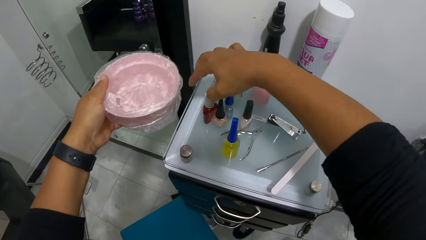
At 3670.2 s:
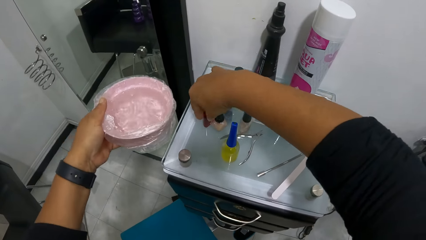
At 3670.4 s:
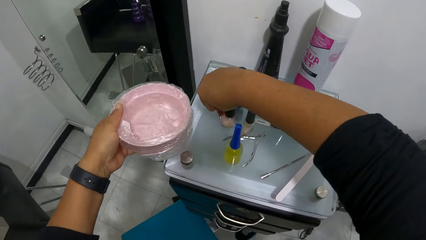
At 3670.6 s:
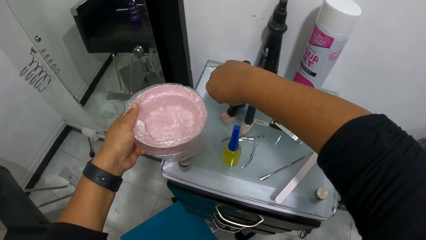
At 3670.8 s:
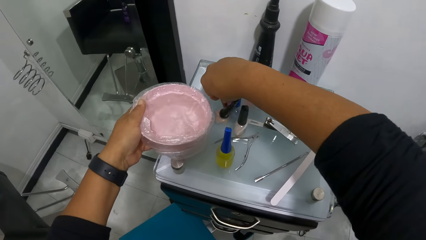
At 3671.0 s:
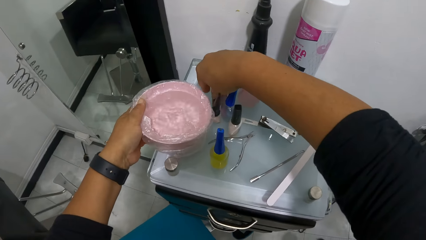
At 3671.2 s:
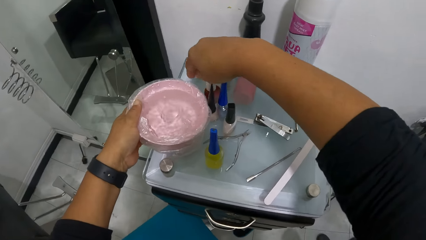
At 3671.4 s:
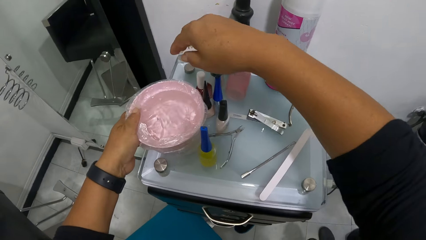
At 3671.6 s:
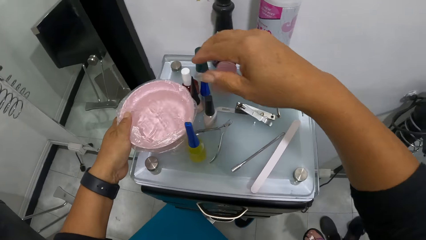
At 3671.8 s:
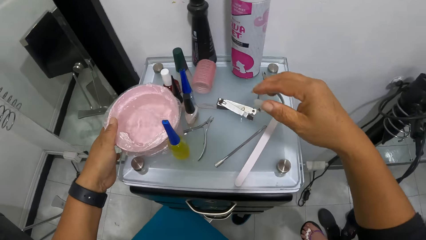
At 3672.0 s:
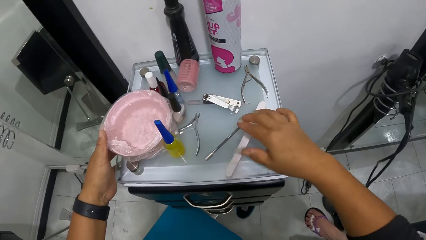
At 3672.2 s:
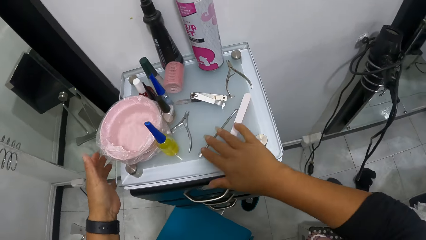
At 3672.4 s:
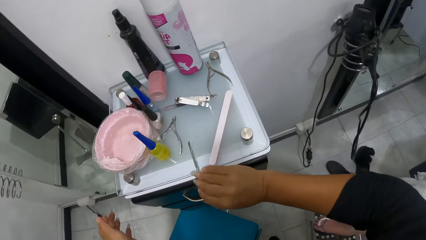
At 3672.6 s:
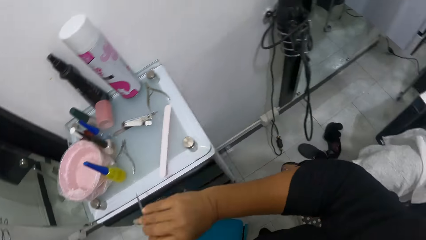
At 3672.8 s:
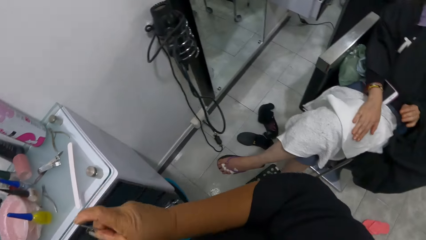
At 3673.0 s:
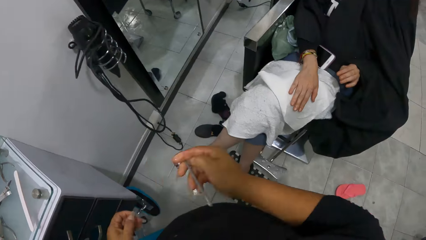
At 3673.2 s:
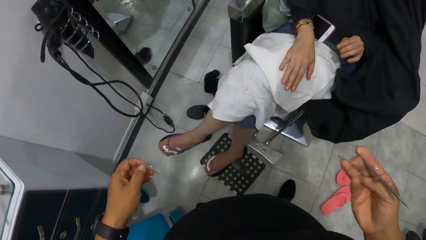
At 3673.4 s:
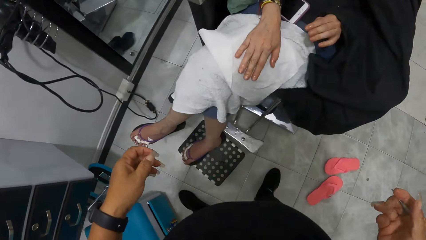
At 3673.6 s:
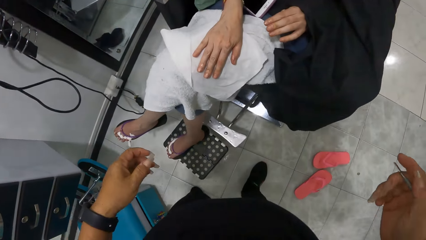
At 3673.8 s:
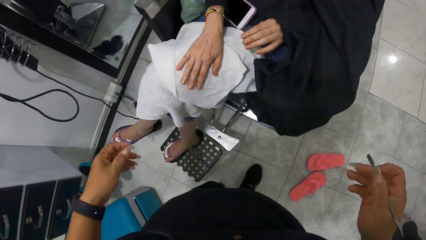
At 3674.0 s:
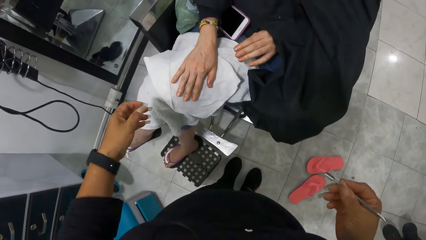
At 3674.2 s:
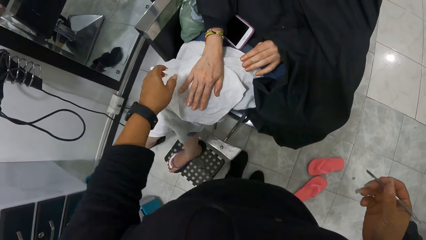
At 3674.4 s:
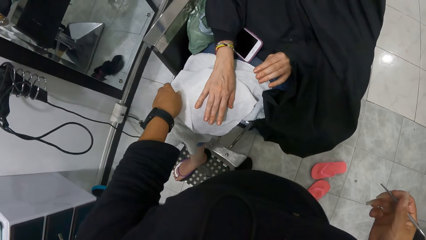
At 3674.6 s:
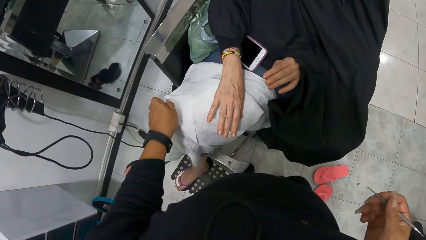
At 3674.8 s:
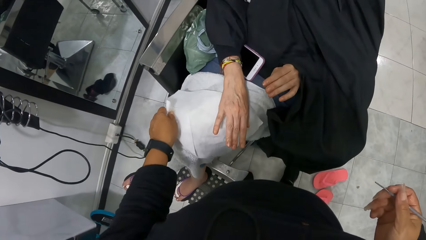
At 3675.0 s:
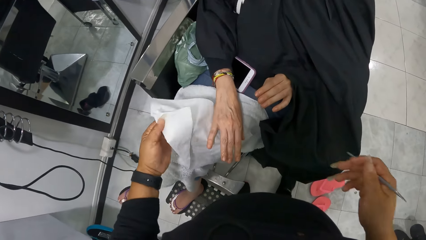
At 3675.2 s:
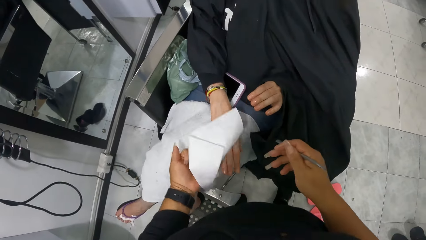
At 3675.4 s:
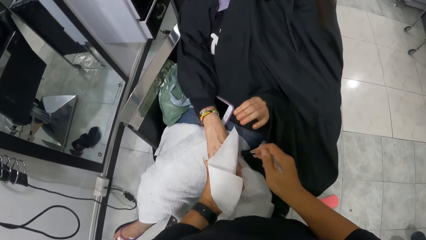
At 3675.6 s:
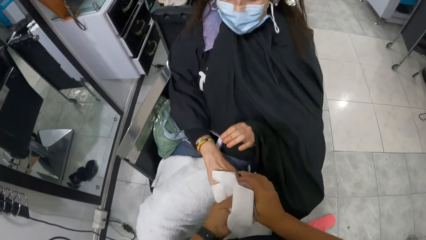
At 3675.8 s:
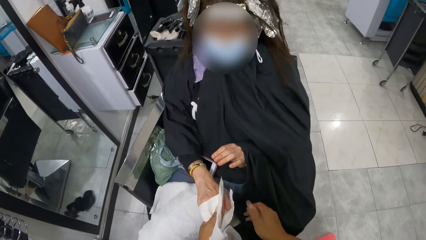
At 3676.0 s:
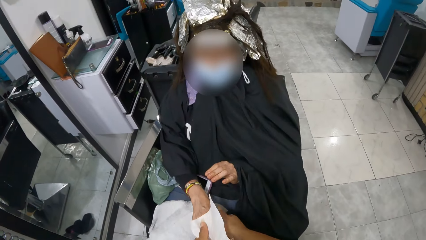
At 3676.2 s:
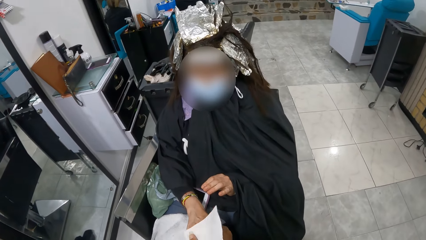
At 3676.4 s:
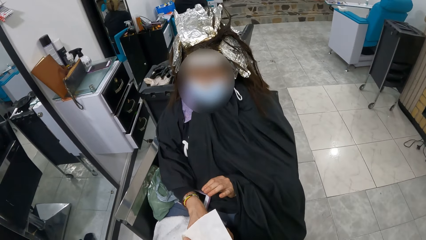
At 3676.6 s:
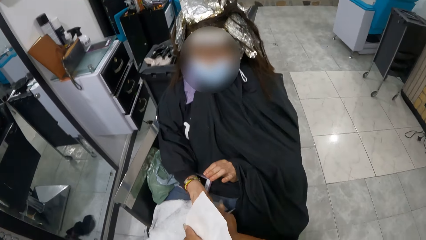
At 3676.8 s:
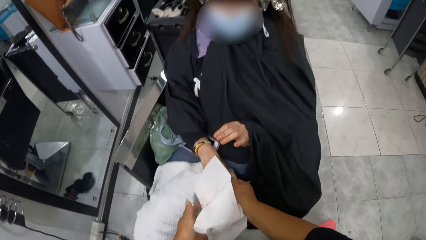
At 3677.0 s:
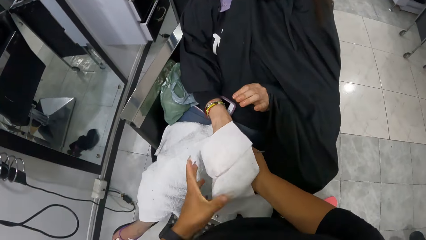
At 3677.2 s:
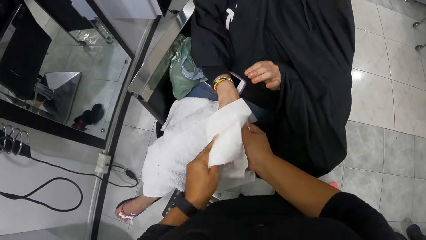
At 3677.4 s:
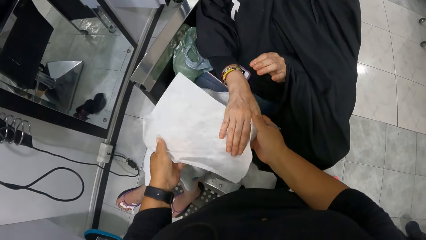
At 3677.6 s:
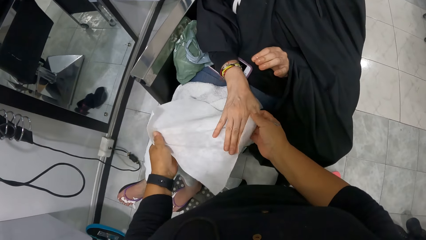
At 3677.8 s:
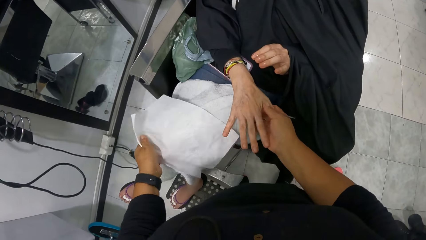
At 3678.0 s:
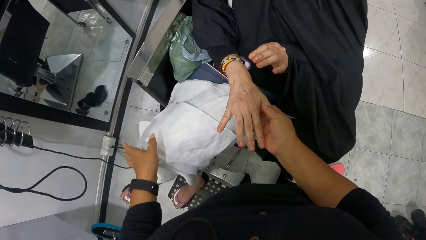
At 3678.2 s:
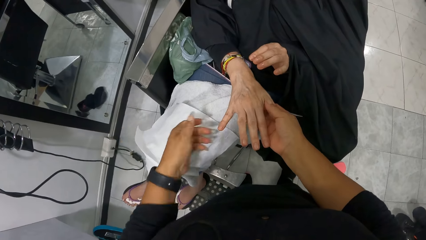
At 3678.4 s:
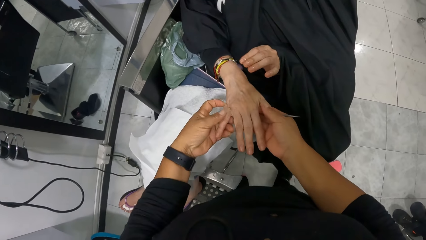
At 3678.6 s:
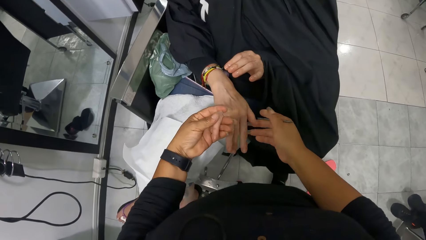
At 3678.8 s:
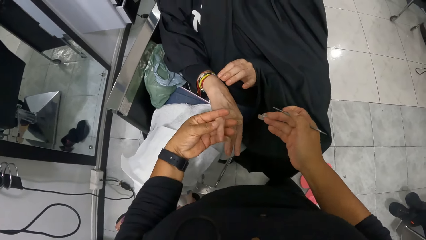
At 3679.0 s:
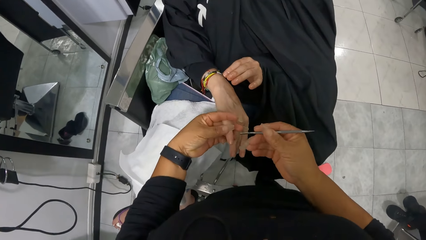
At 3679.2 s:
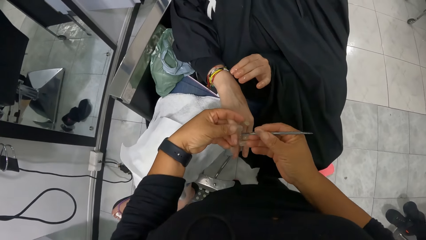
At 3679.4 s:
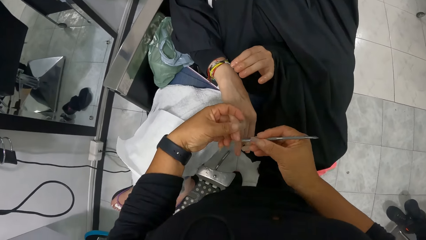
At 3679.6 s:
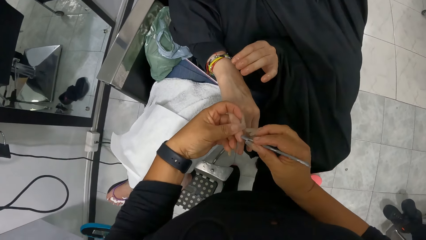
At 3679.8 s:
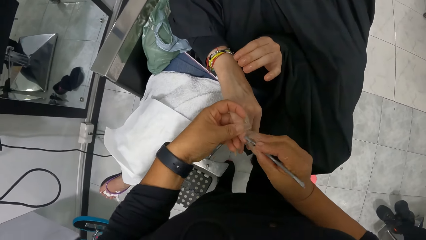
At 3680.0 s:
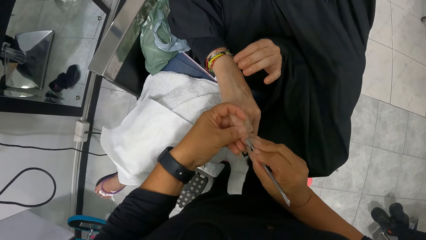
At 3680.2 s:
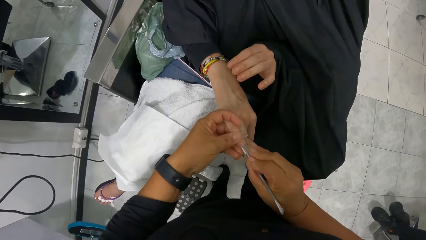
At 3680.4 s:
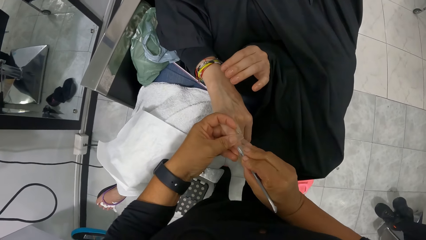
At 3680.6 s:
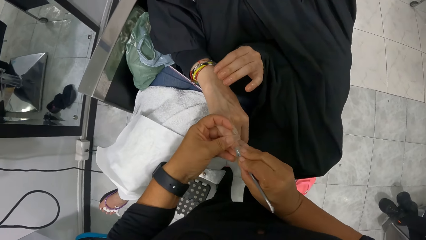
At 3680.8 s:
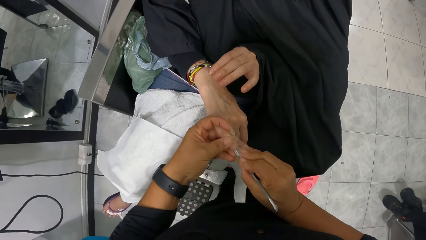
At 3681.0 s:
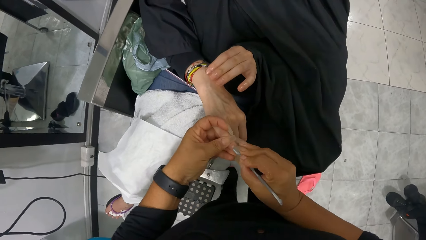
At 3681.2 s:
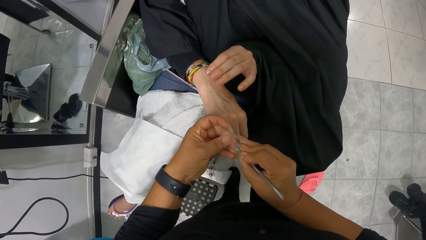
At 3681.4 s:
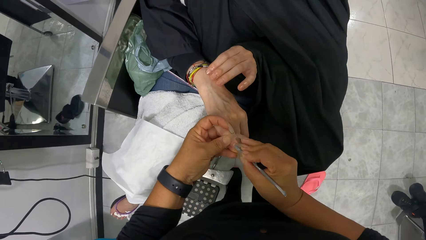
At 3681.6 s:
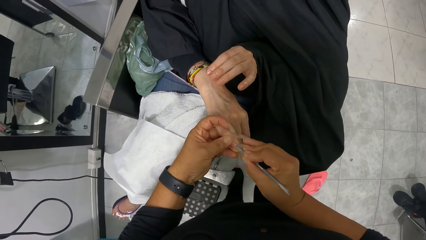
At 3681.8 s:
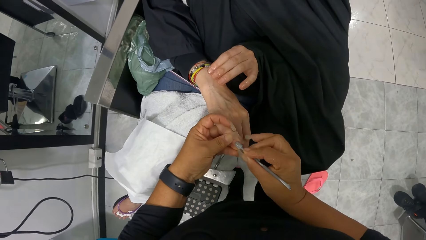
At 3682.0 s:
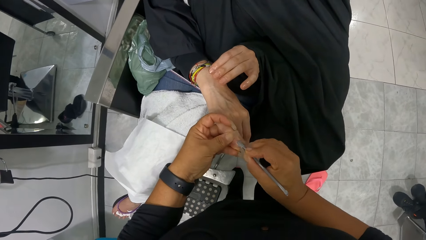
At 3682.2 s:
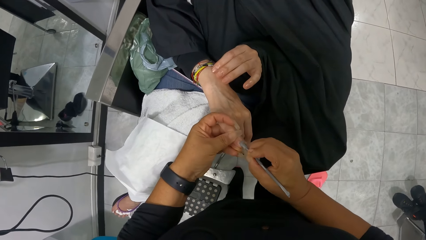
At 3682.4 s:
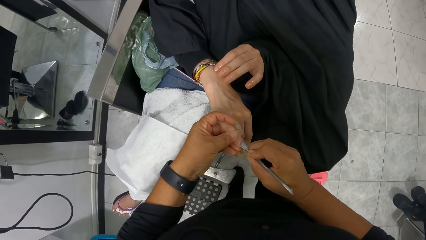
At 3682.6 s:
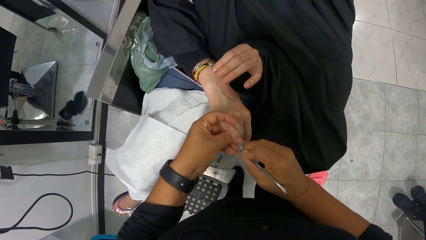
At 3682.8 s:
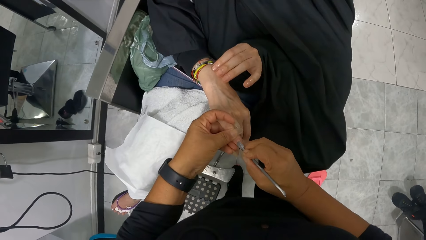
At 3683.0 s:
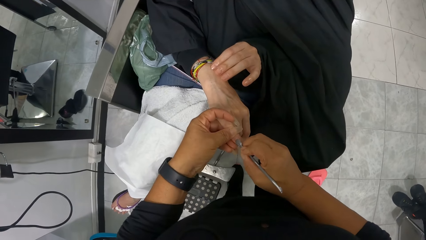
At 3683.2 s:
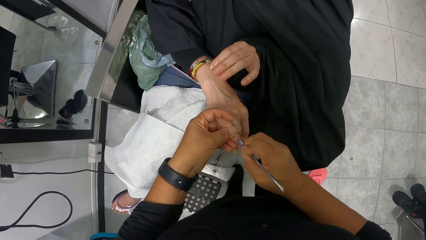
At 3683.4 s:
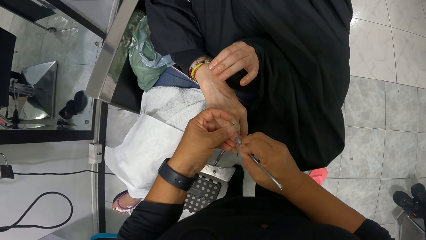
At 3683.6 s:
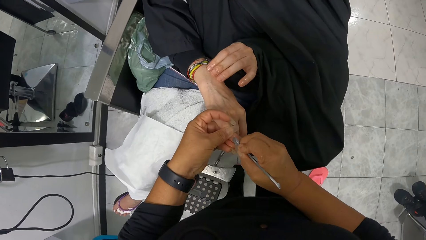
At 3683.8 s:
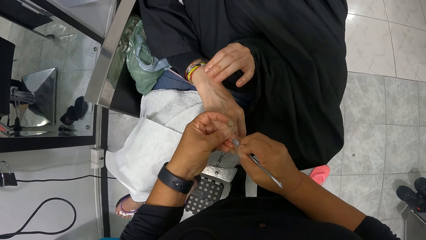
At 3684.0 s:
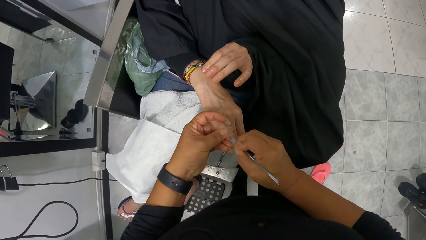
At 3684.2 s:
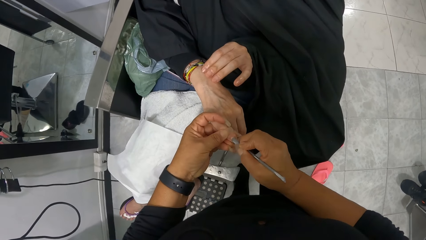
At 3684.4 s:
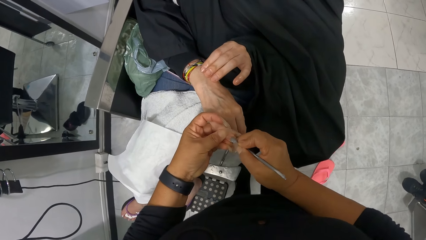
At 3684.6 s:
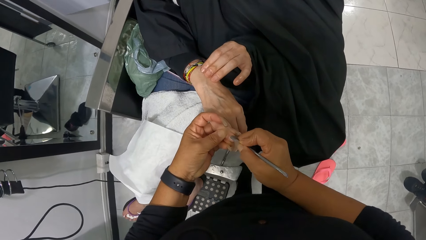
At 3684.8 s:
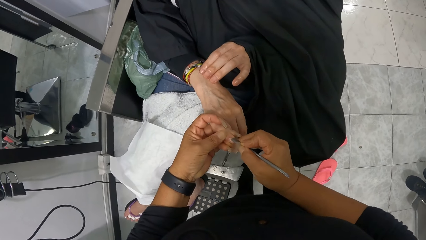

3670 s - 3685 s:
The camera wearer shifts some nail polish bottles on the drawer with her right hand. She drops the bowl of water on the drawer with her left hand. She picks up a cuticle pusher from the drawer with her right hand. She picks up the napkin on the woman's thighs with her left hand. She covers the woman's right hand with the napkin in her left hand. She wipes the hand of the woman with the napkin. She removes the napkin around the woman's right hand with her left hand. She drops the napkin in her left hand on the woman's thighs. She holds the woman's right hand with her left hand. She pushes the woman's right fingernail cuticles back with the cuticle pusher in her right hand. She polishes the nail of the woman with a brush.
